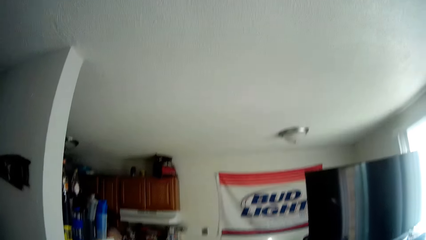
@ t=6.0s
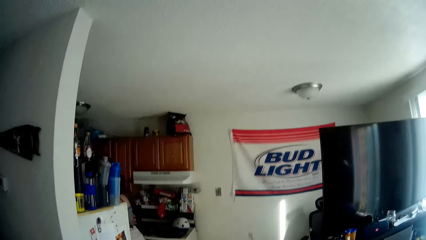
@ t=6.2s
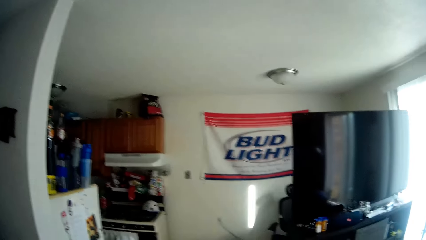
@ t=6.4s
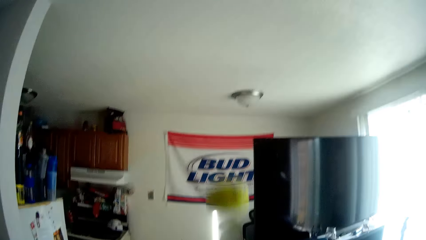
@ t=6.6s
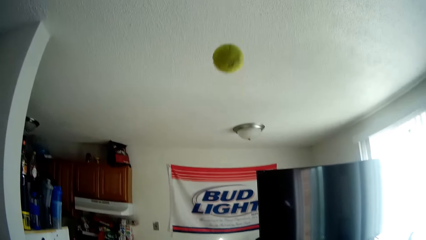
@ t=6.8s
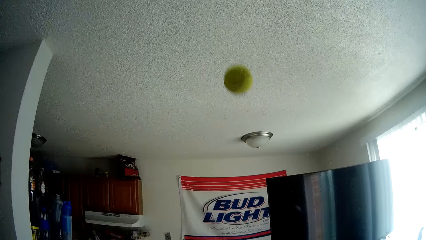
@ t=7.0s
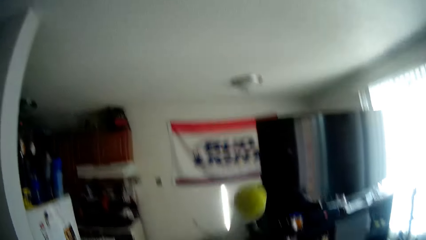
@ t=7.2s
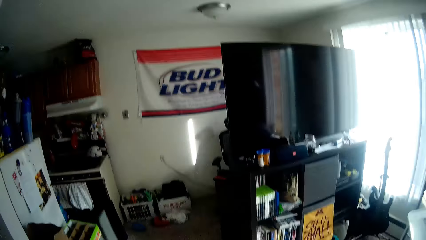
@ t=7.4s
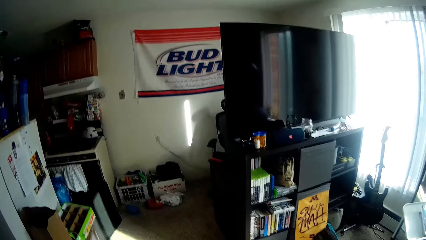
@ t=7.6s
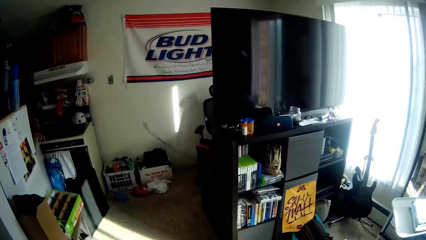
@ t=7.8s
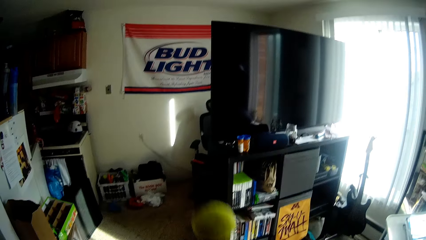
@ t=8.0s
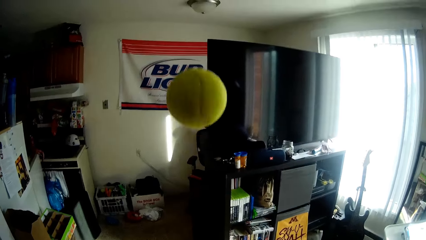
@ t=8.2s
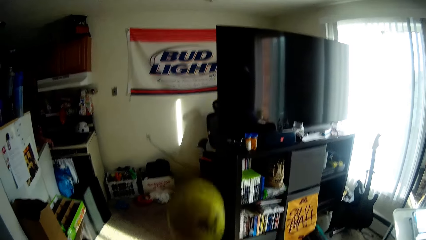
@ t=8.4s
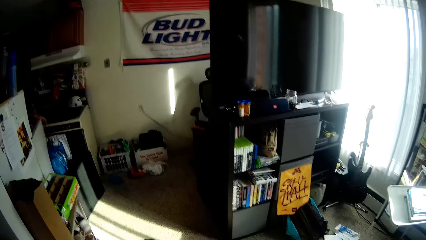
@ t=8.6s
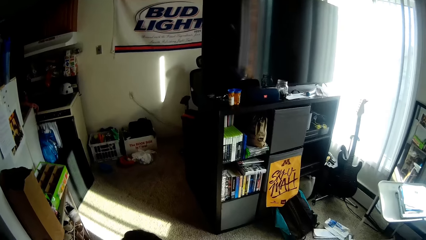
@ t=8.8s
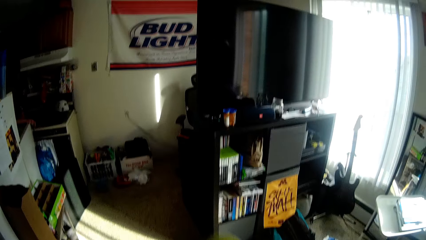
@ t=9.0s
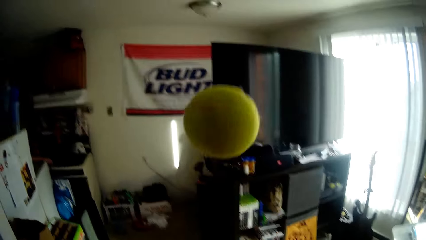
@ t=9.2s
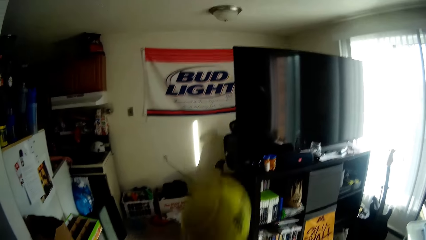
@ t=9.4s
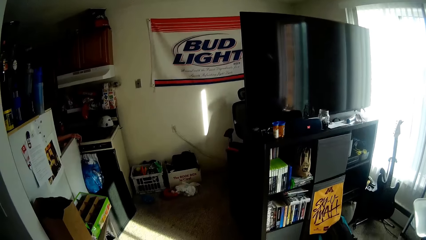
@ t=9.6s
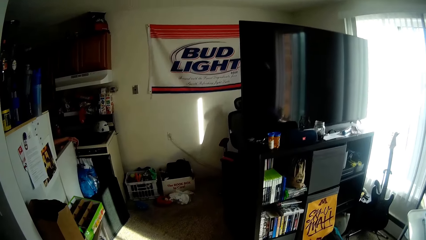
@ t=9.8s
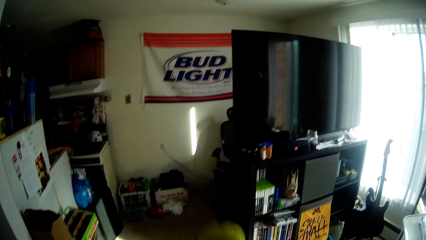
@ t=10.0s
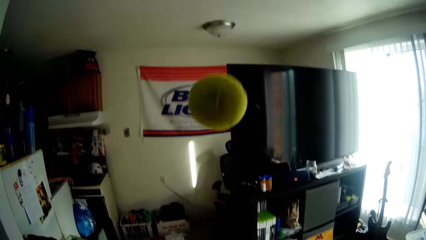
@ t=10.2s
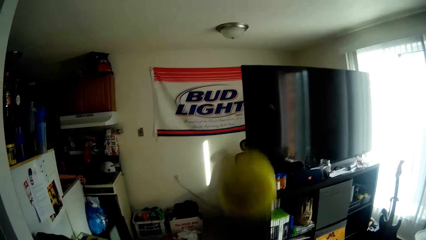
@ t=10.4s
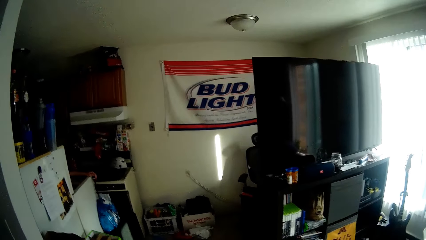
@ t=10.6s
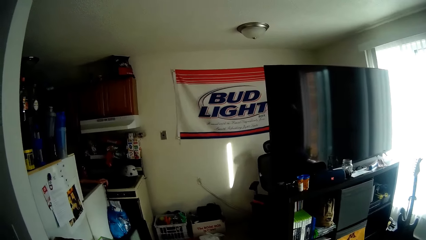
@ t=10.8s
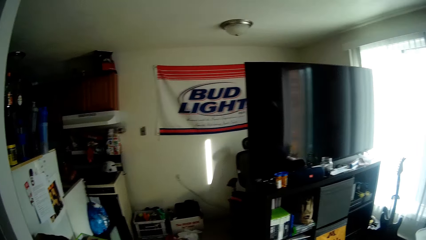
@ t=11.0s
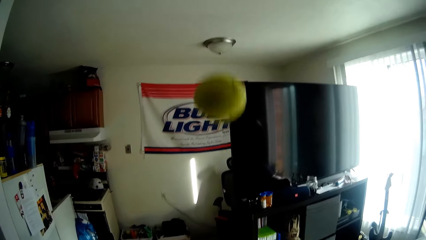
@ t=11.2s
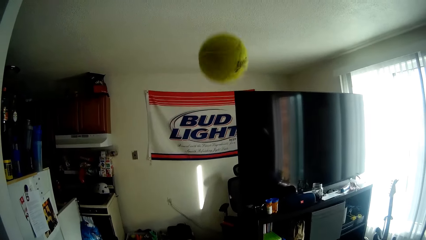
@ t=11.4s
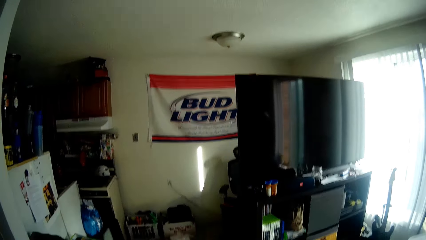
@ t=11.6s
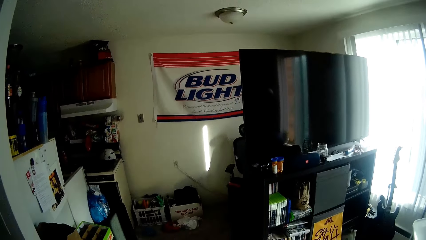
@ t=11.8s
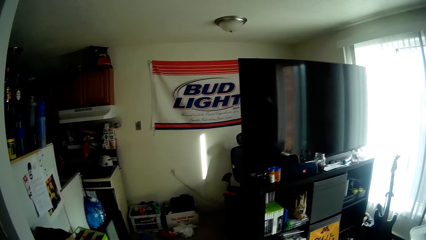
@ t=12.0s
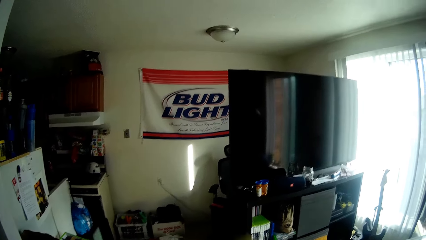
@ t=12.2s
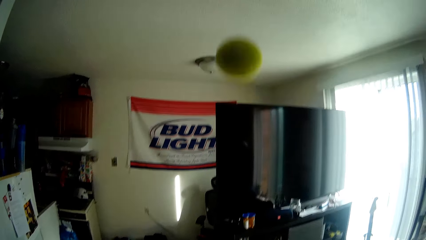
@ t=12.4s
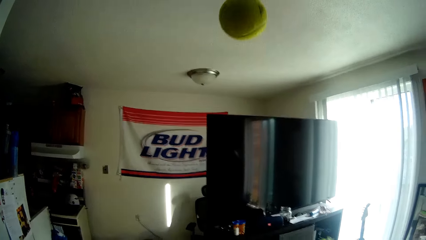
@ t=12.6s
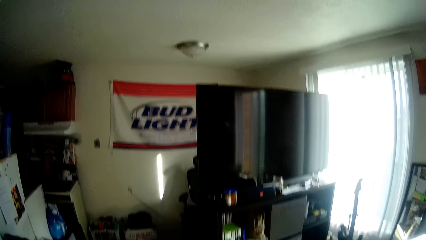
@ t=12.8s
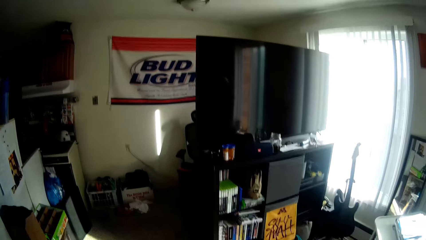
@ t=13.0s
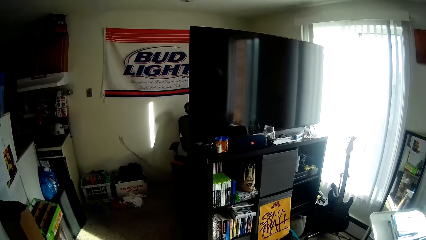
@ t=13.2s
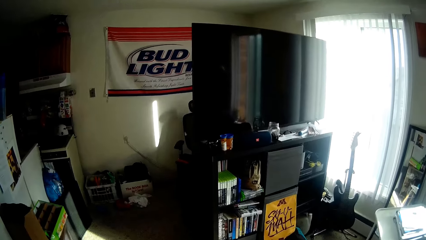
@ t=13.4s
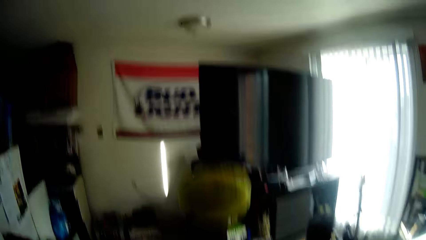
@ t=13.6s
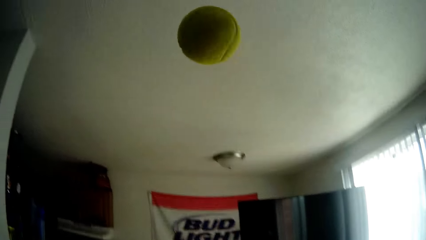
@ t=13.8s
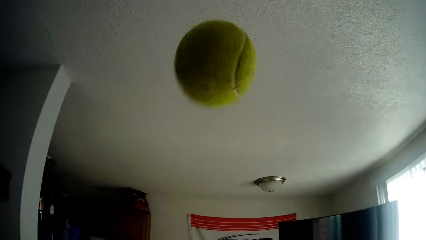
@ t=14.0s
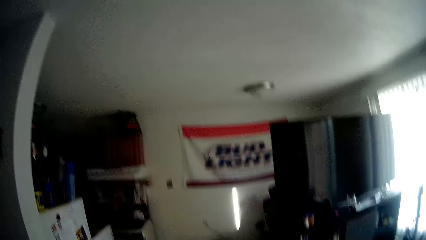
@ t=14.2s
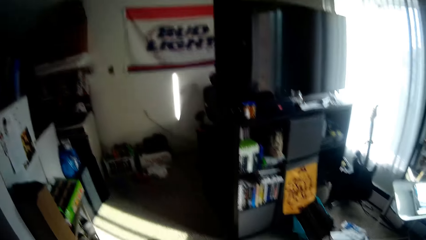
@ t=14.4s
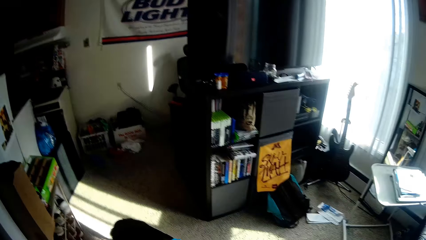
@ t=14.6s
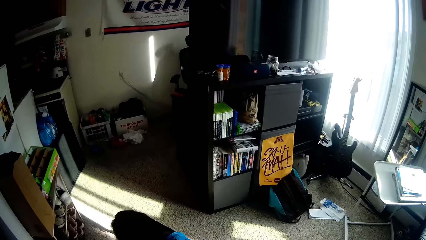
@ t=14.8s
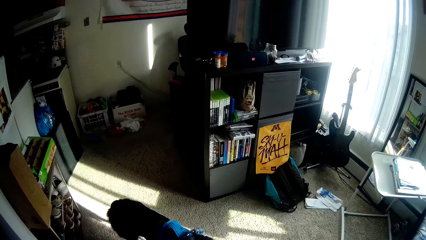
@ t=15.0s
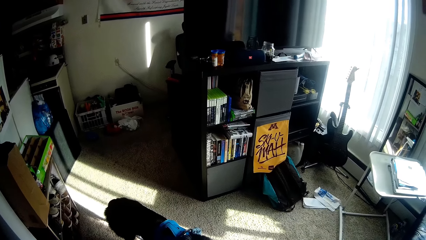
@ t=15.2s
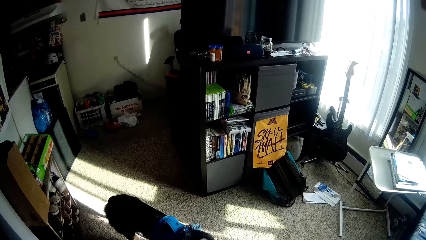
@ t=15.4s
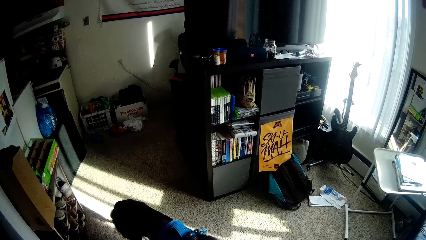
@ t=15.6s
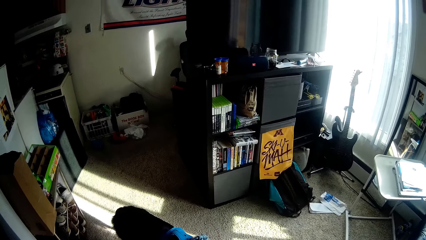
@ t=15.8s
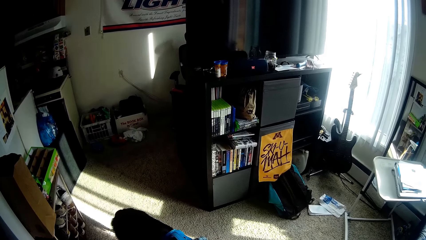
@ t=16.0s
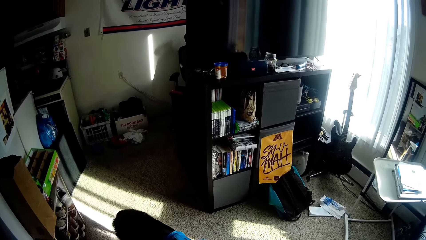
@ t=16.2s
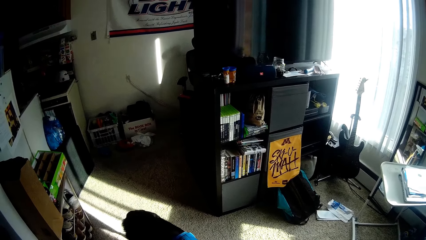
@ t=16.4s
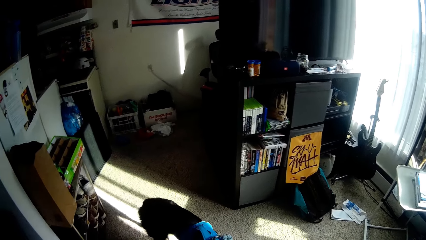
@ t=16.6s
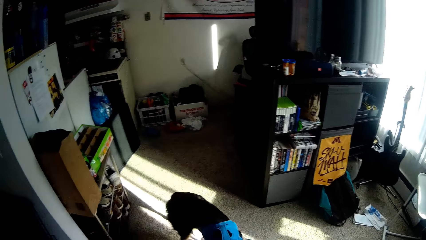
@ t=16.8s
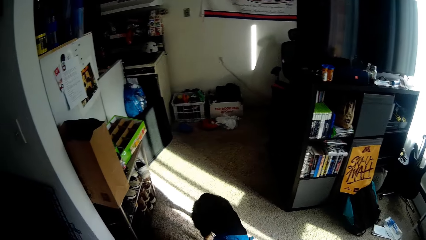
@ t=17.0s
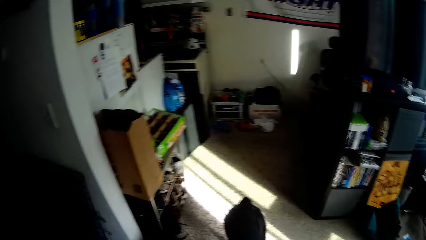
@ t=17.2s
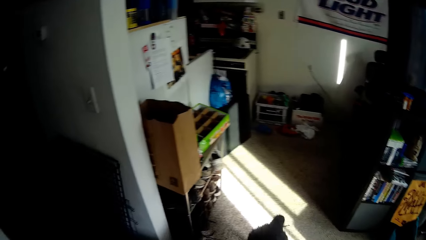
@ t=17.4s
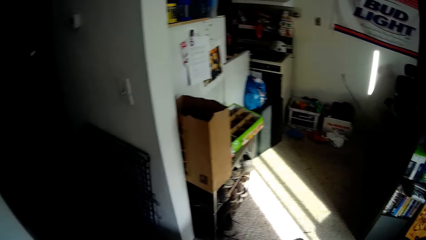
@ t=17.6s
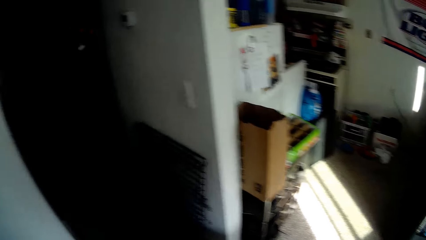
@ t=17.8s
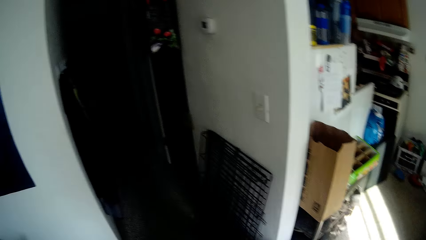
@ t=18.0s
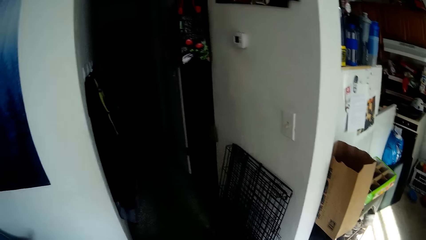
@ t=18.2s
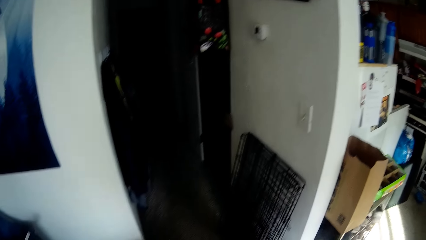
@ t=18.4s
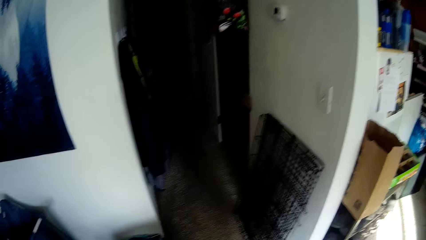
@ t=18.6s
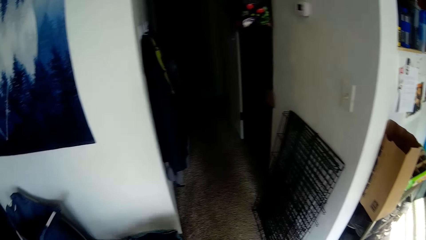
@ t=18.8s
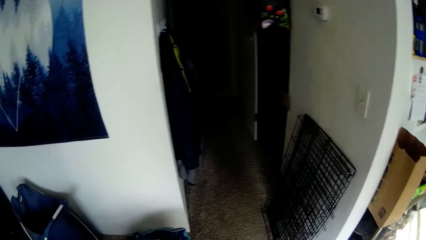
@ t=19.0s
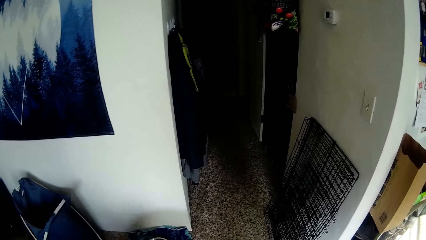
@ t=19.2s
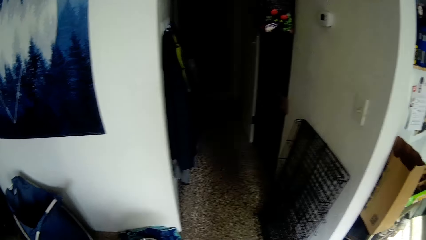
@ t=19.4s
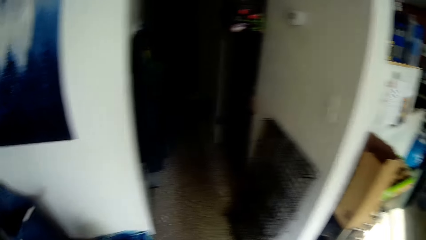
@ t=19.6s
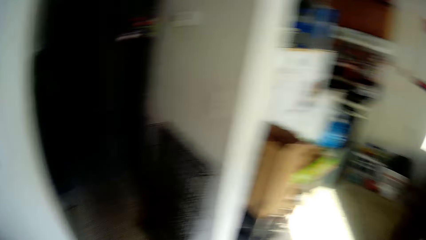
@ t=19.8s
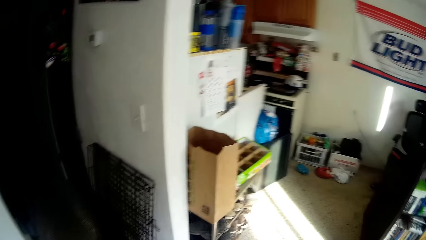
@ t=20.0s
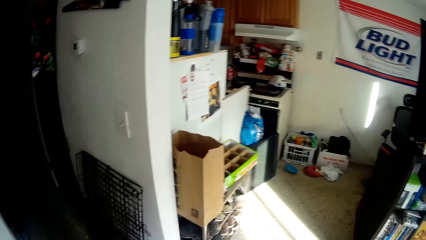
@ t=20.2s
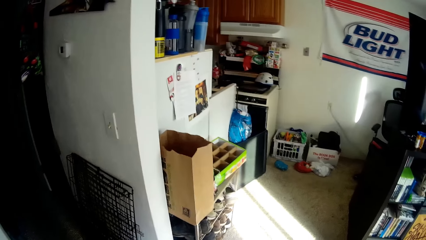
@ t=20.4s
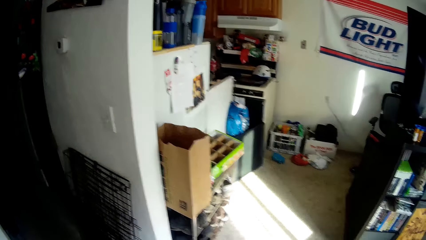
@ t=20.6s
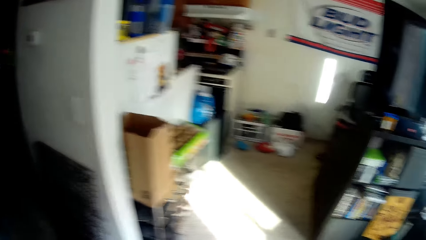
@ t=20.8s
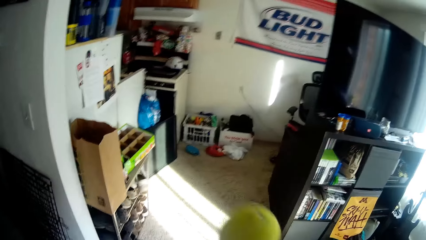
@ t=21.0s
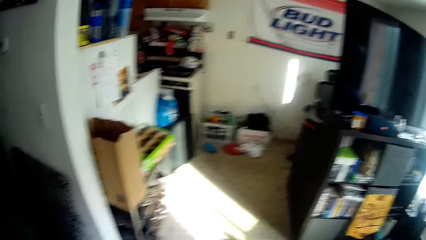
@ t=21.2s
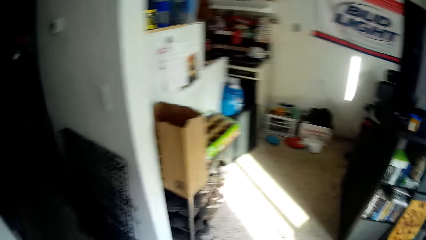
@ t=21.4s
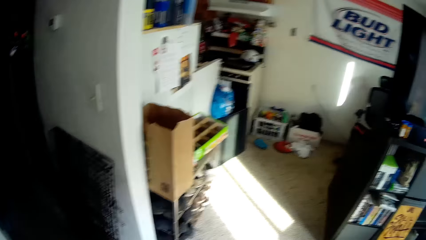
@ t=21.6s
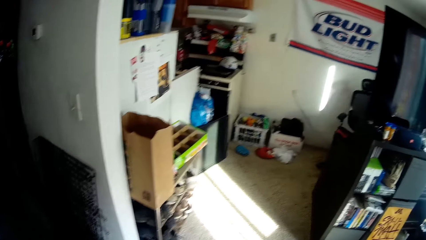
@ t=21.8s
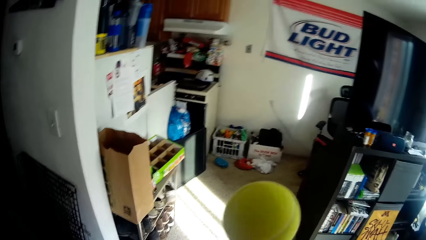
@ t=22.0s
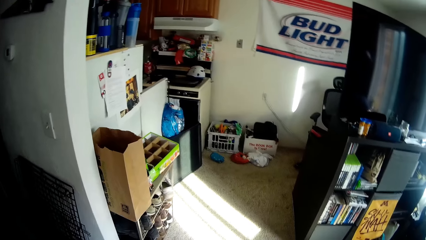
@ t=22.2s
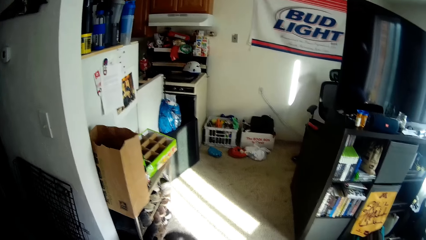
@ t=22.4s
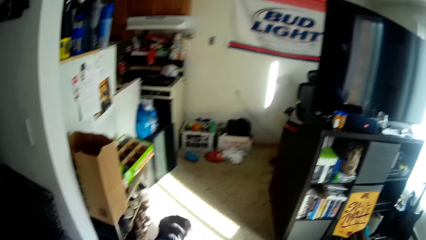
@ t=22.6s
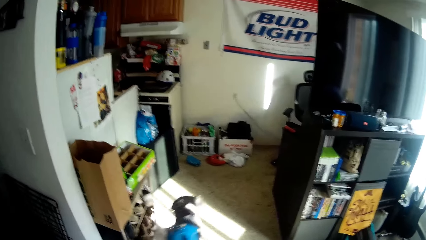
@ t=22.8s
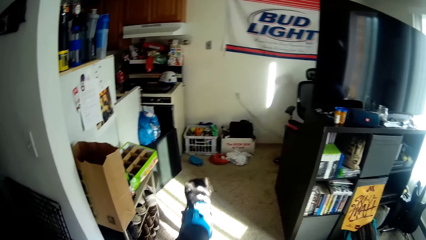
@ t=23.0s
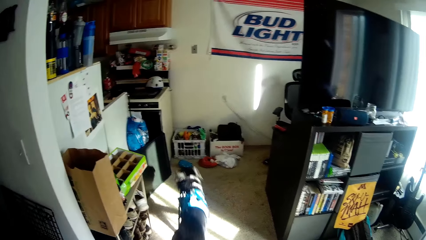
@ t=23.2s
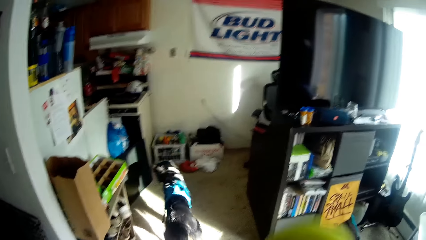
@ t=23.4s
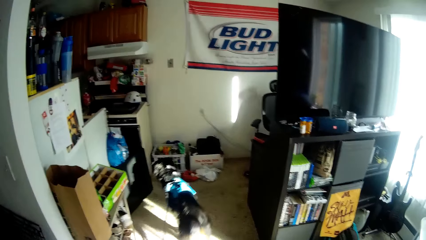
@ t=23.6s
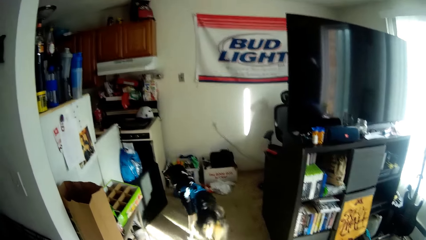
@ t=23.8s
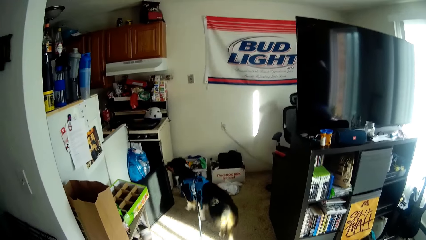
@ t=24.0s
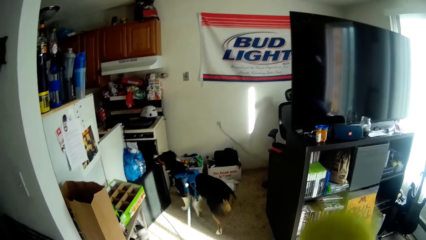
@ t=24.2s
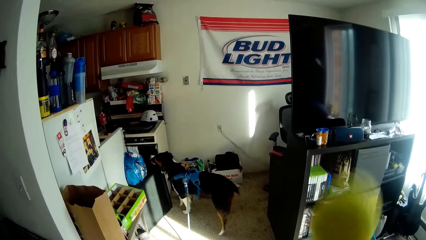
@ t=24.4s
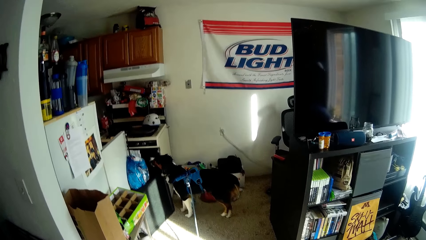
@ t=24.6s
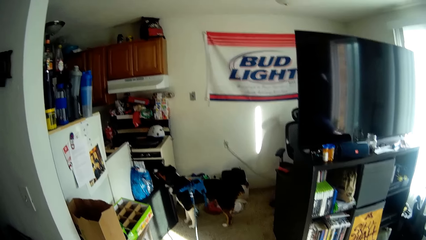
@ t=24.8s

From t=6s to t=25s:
The camera wearer throws the tennis ball up. They throw the tennis ball up repeatedly. They look around. They turn around. They throw the tennis ball up.
